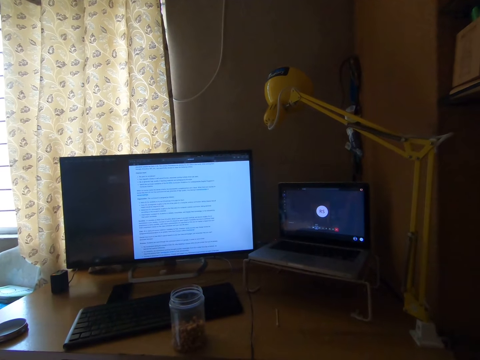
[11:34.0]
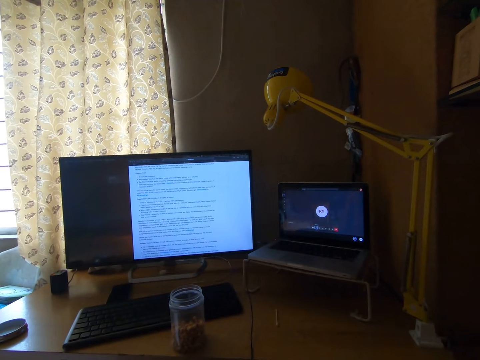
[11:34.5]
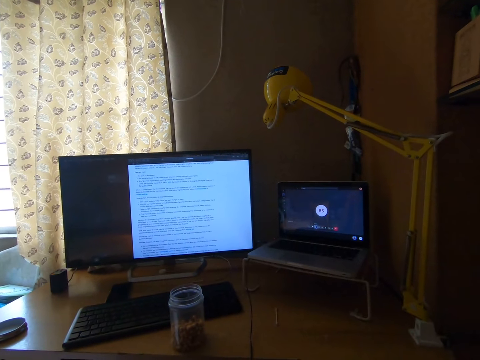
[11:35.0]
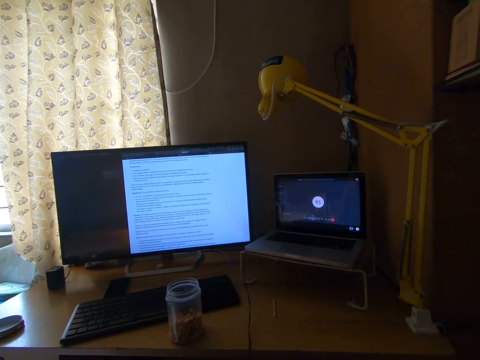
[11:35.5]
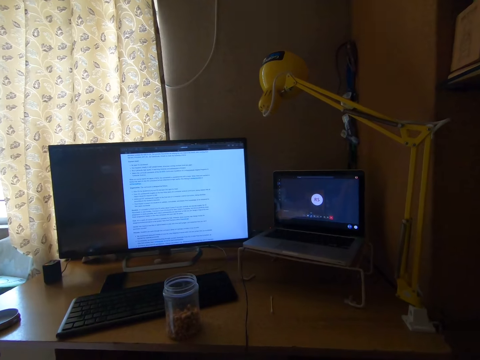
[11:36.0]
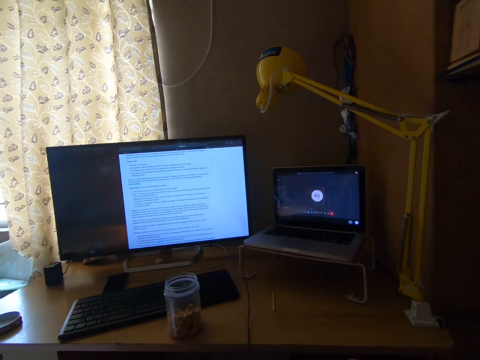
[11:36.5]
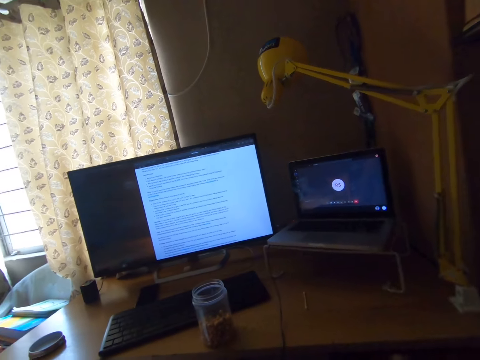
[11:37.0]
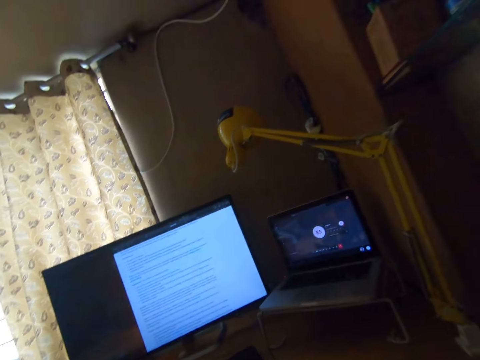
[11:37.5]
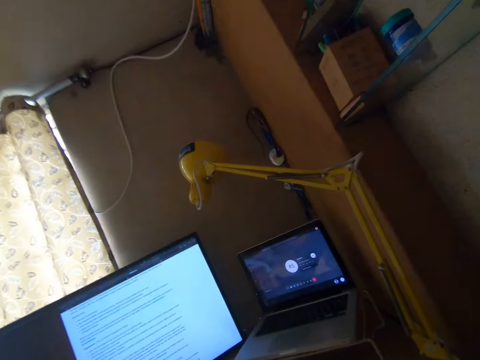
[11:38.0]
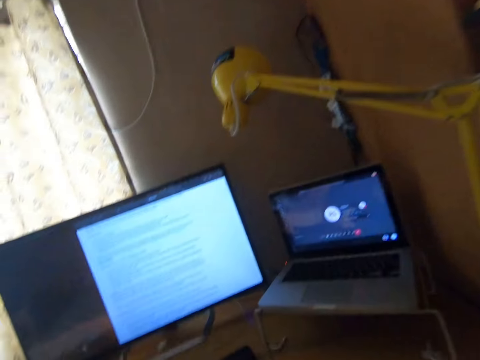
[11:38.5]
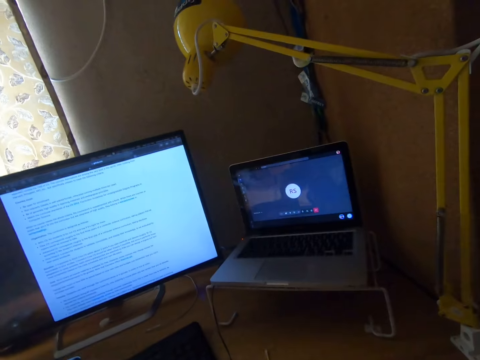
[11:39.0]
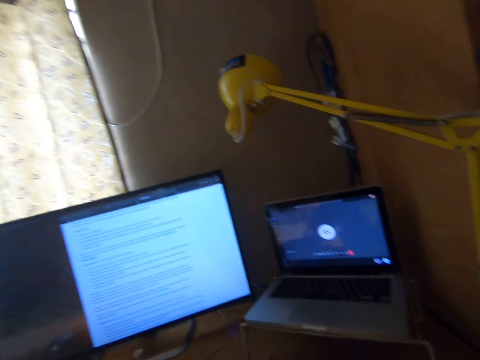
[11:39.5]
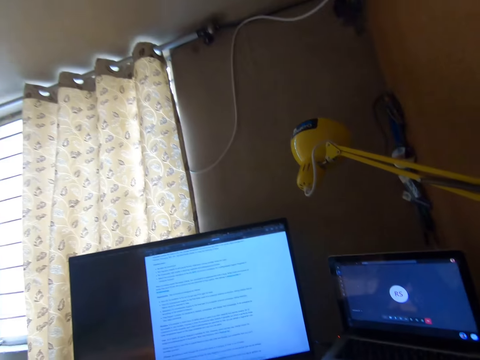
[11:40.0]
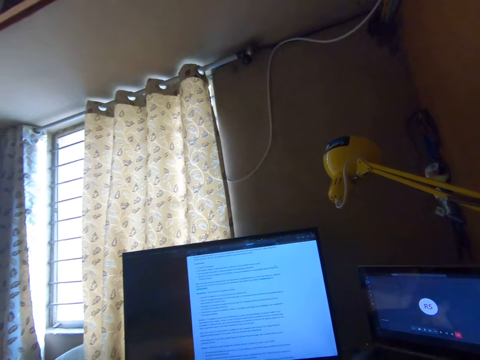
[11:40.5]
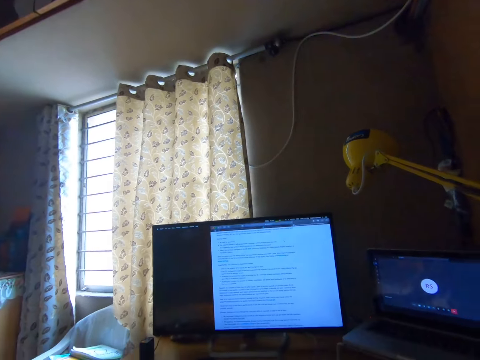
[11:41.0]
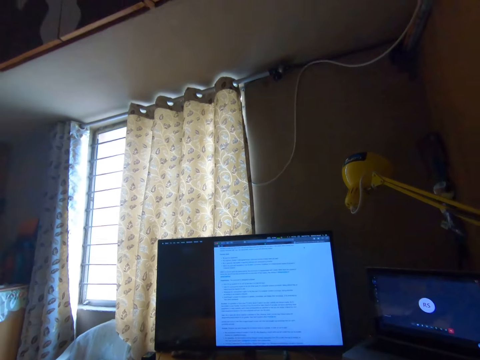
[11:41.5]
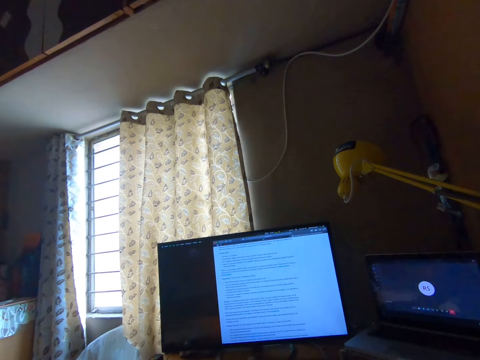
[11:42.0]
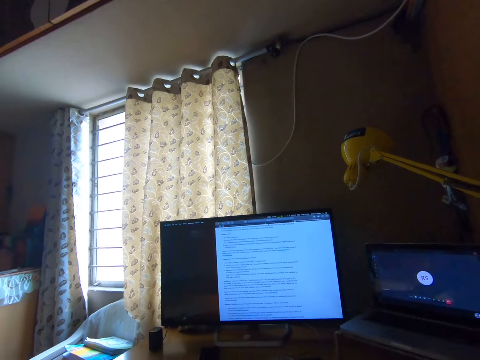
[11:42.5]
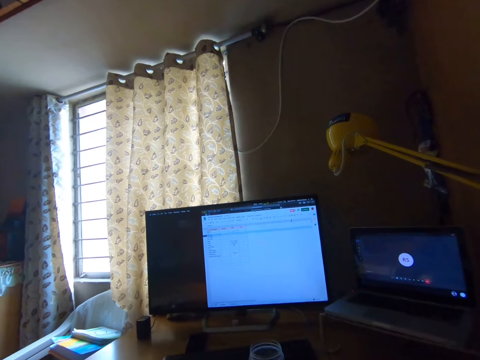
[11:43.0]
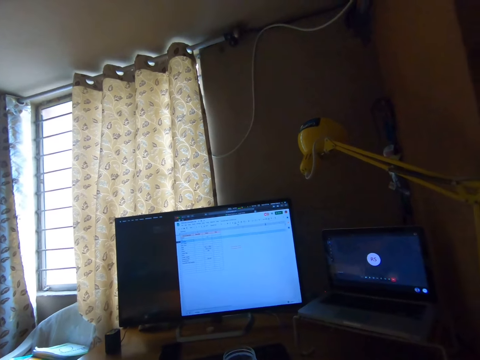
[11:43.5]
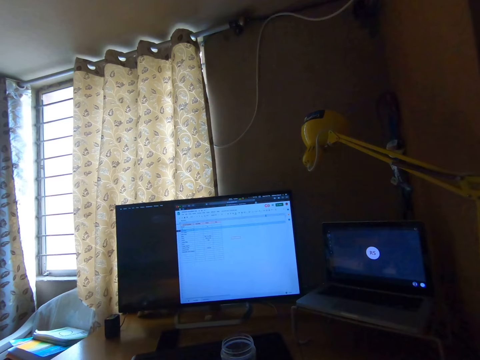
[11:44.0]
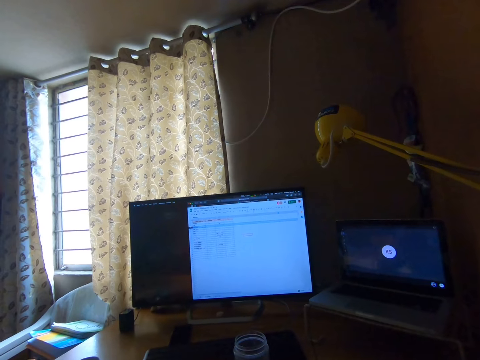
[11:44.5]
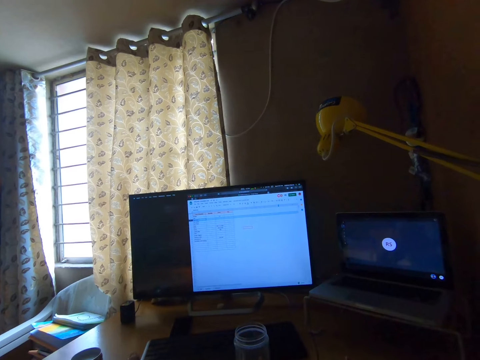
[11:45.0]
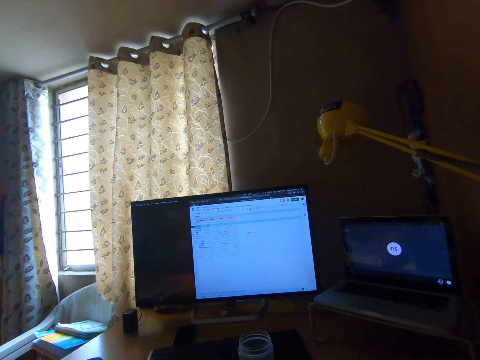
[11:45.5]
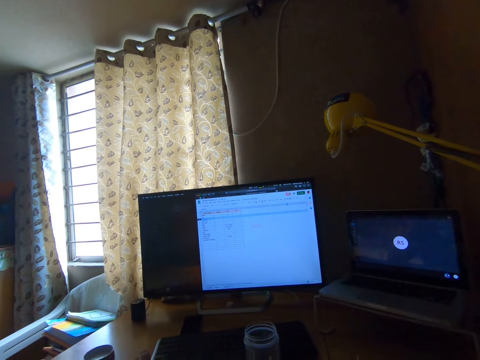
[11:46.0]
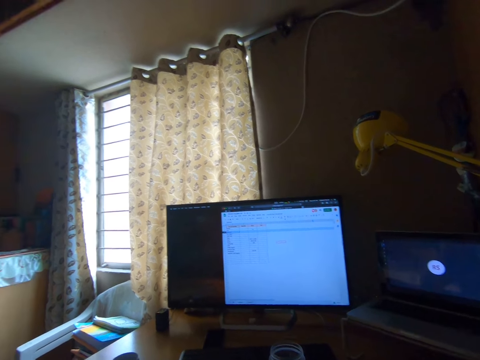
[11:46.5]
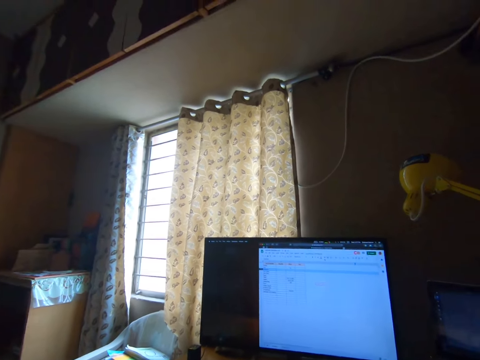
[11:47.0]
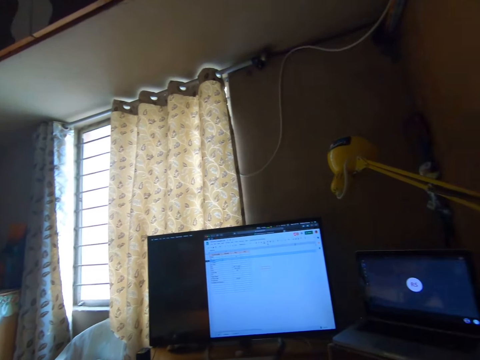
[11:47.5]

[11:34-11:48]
The camera wearer laughs. They operate a computer.

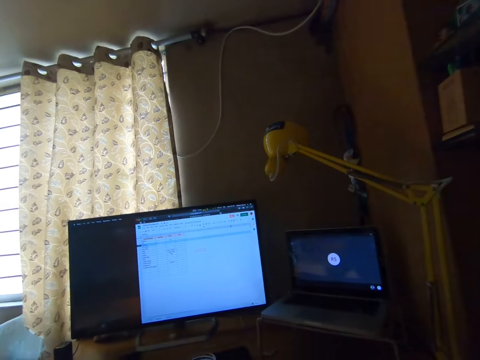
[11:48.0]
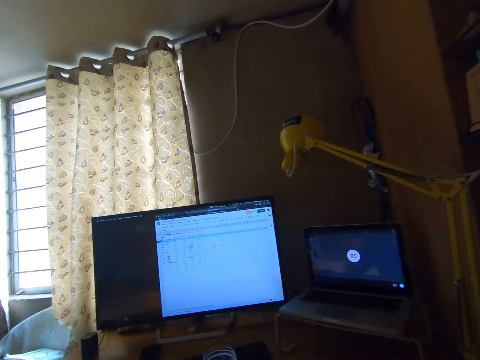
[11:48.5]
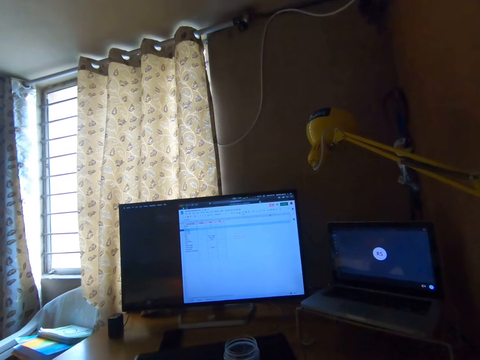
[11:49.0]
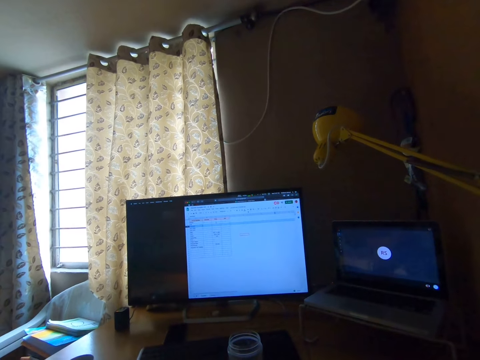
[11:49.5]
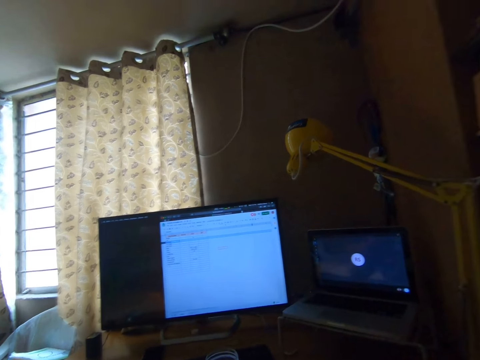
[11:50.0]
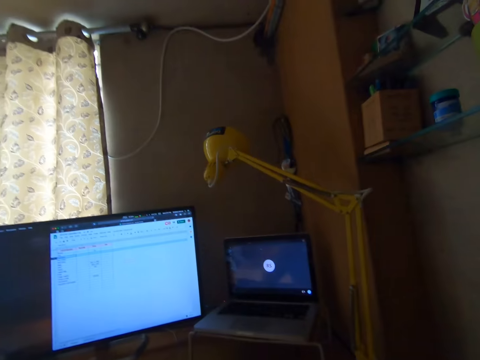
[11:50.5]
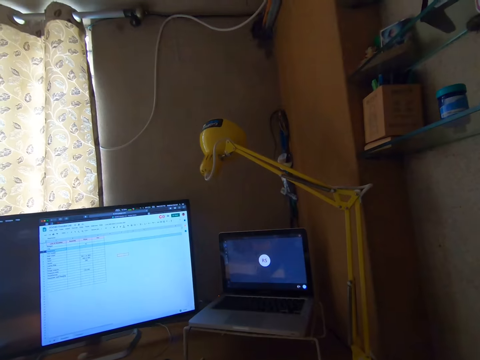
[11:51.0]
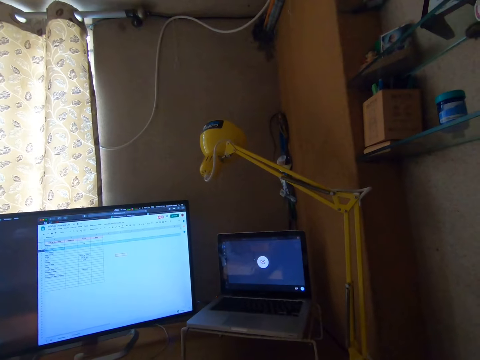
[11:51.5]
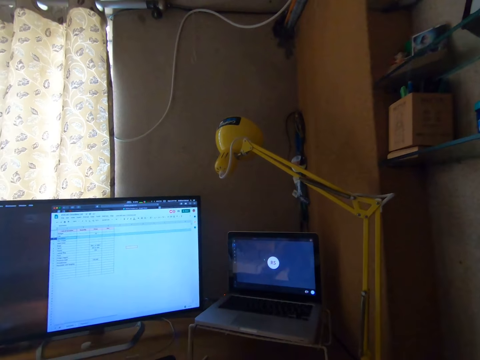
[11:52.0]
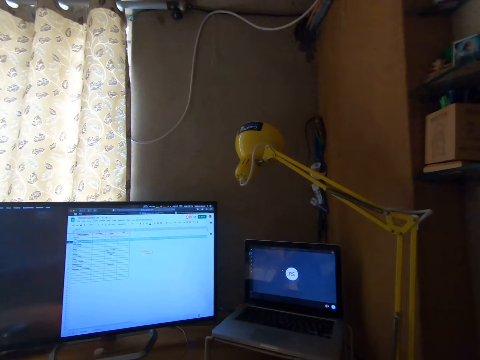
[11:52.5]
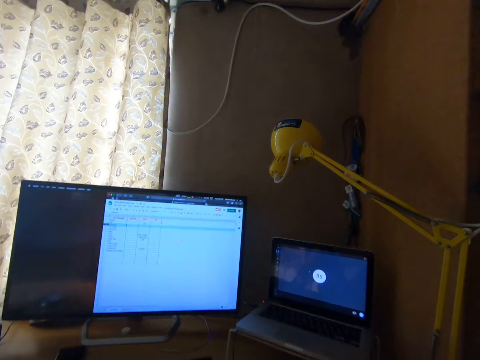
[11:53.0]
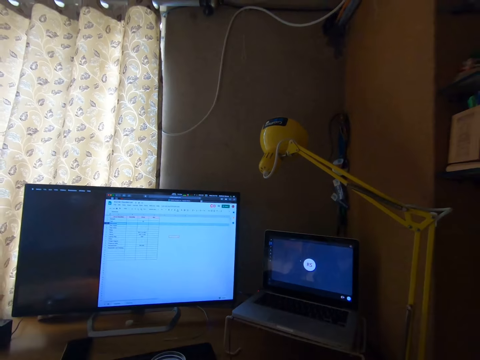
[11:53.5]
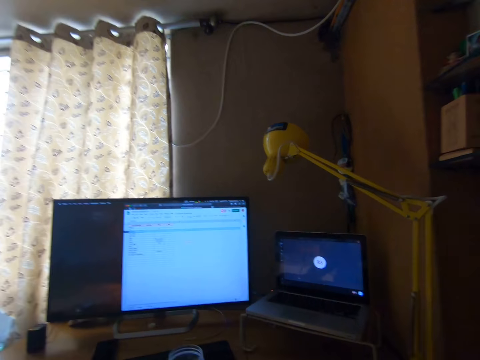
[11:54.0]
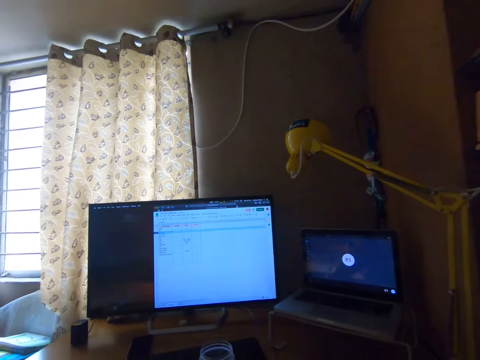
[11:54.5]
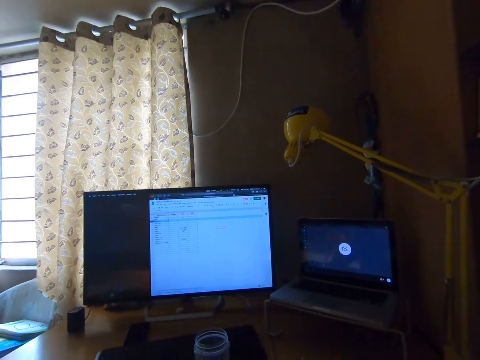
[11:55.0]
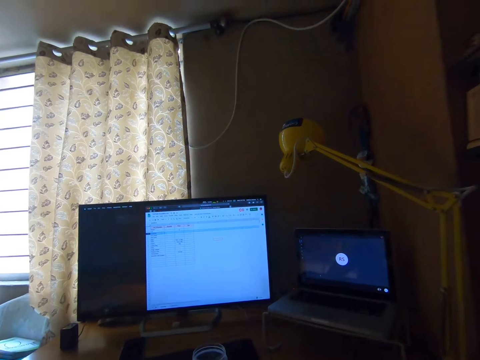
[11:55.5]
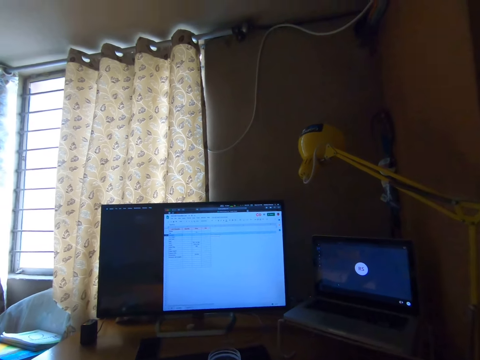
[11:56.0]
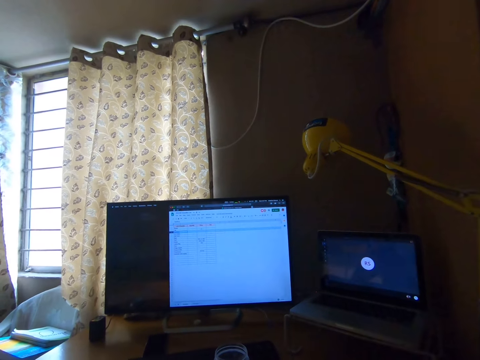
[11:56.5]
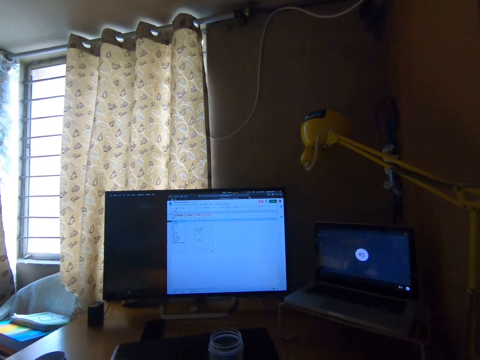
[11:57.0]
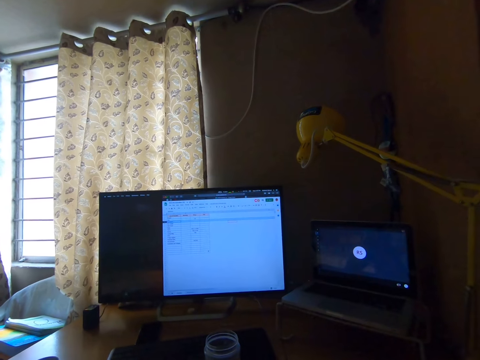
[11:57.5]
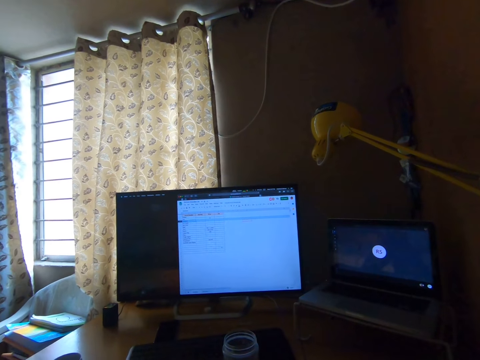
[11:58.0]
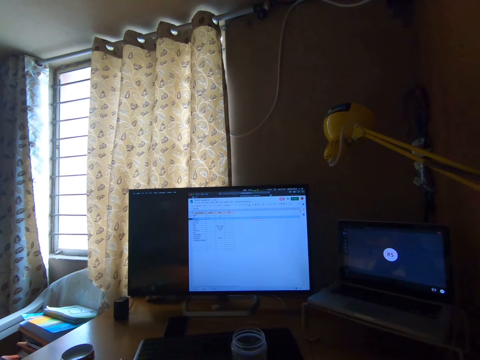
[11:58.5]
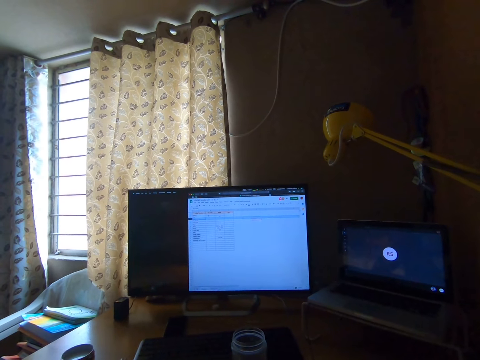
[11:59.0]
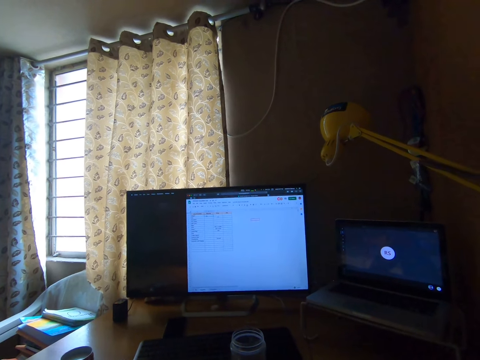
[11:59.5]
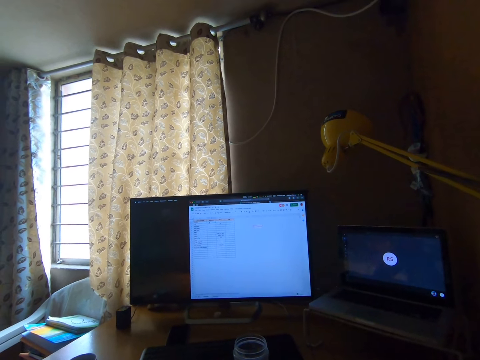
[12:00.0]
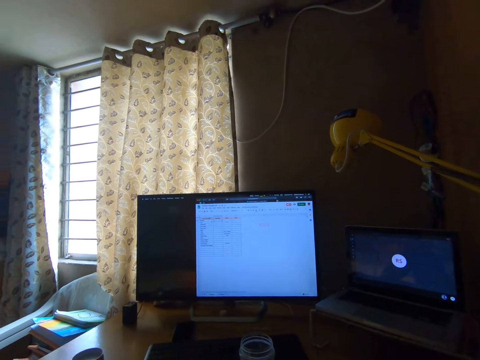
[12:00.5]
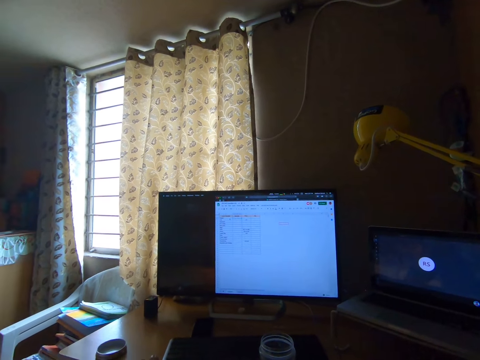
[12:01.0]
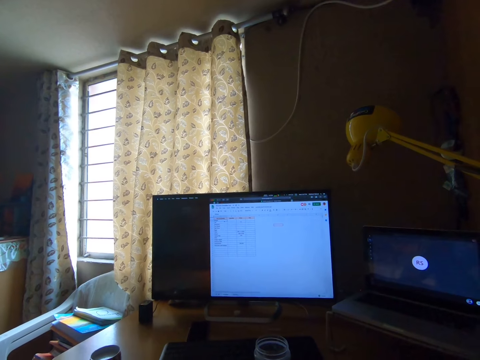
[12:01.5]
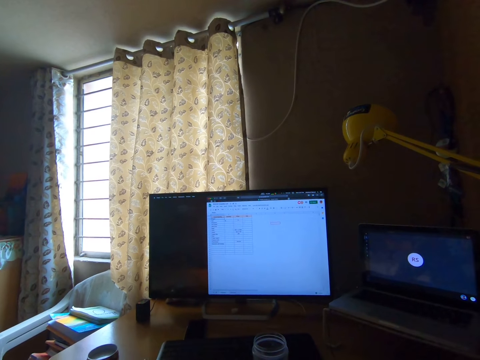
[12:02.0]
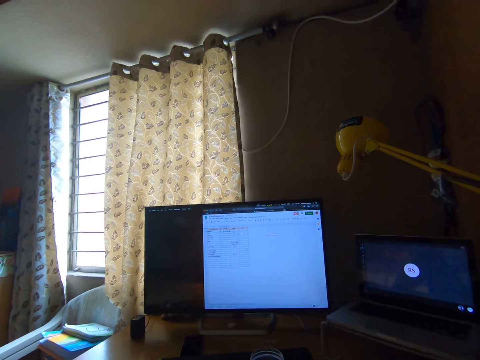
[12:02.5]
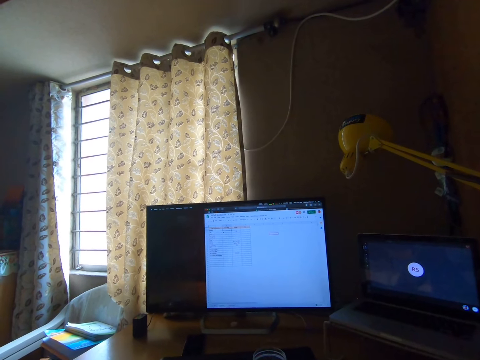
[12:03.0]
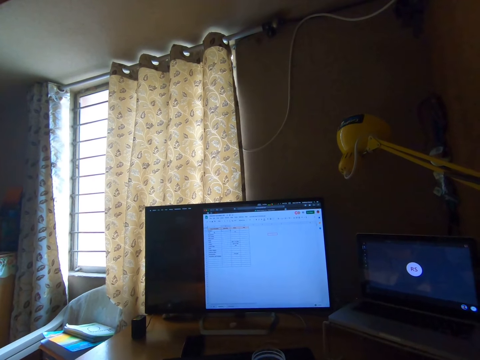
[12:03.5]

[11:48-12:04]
The camera wearer converses.
